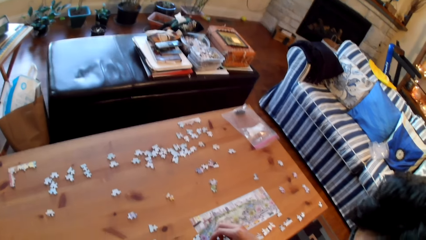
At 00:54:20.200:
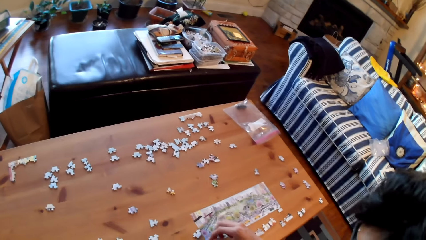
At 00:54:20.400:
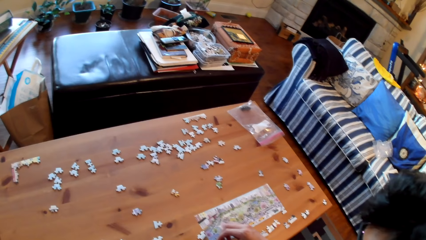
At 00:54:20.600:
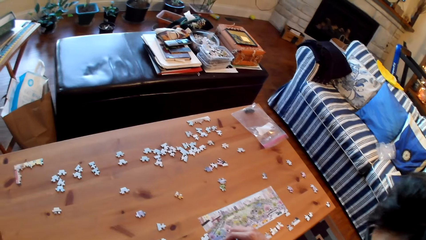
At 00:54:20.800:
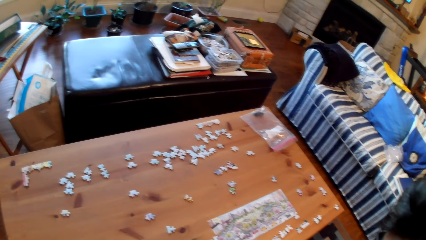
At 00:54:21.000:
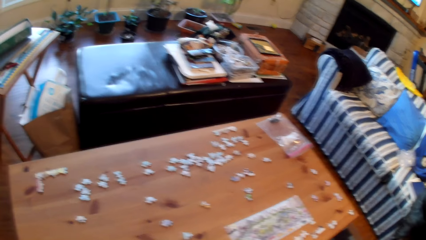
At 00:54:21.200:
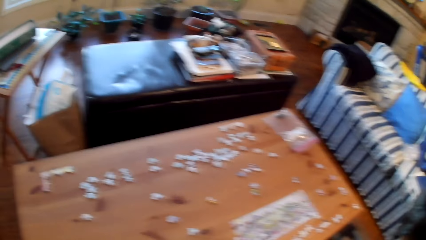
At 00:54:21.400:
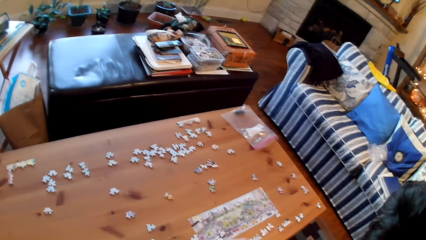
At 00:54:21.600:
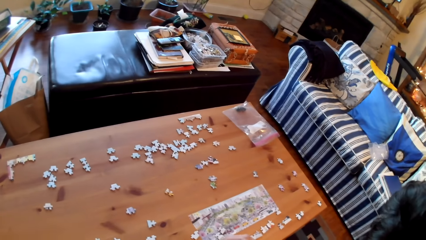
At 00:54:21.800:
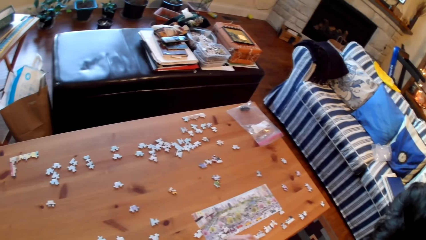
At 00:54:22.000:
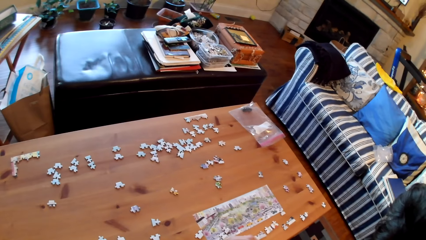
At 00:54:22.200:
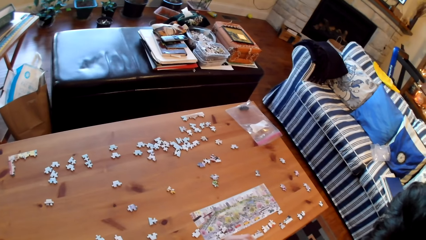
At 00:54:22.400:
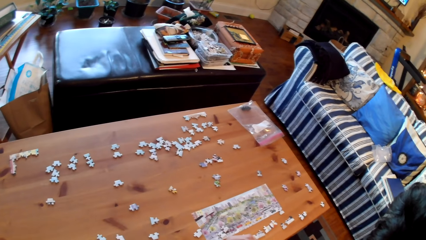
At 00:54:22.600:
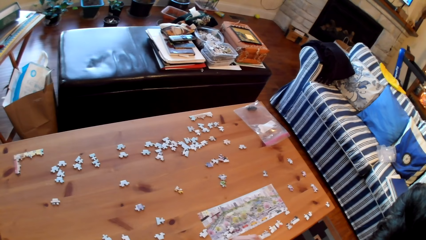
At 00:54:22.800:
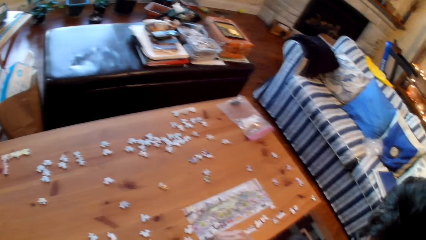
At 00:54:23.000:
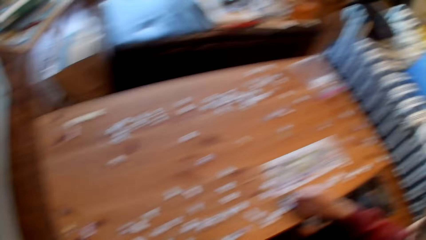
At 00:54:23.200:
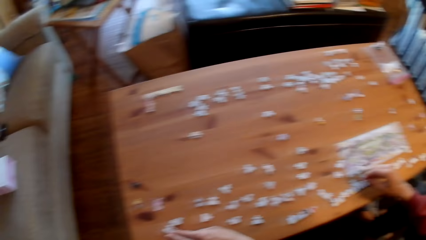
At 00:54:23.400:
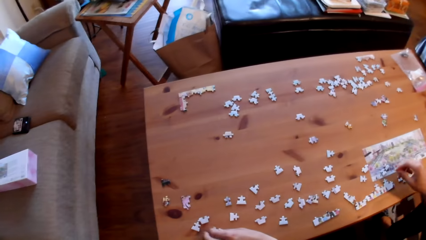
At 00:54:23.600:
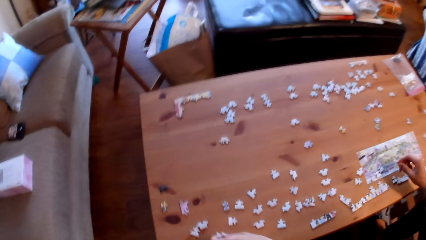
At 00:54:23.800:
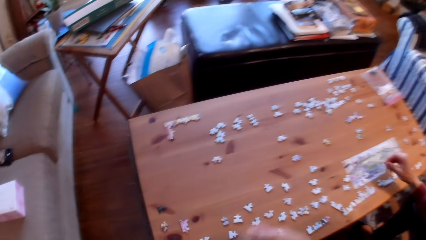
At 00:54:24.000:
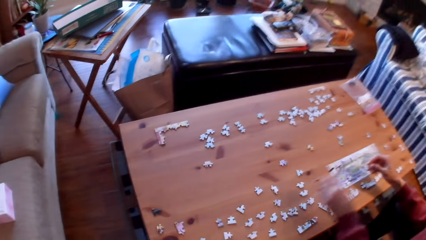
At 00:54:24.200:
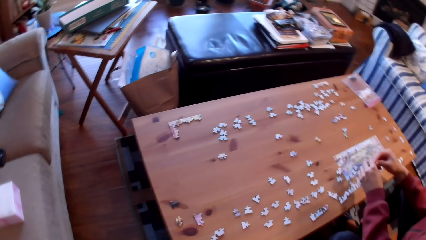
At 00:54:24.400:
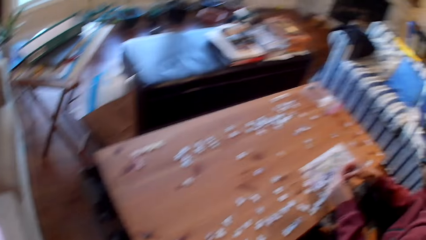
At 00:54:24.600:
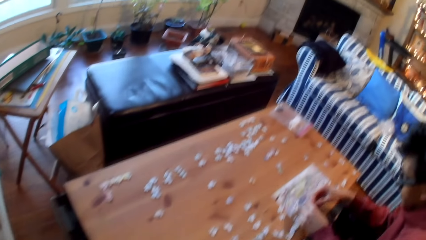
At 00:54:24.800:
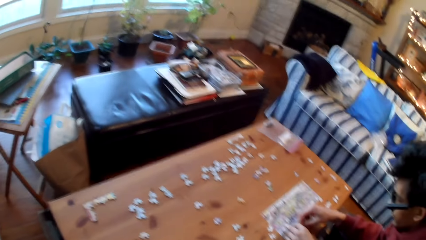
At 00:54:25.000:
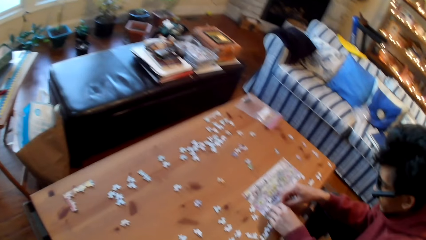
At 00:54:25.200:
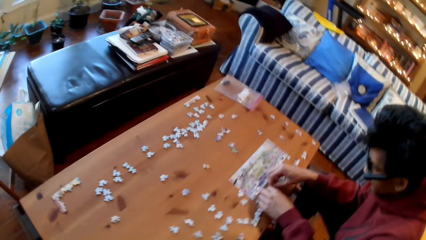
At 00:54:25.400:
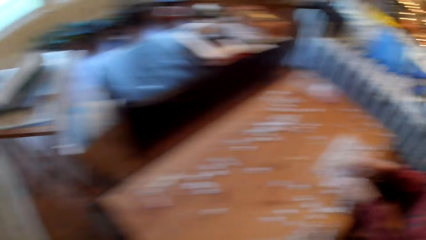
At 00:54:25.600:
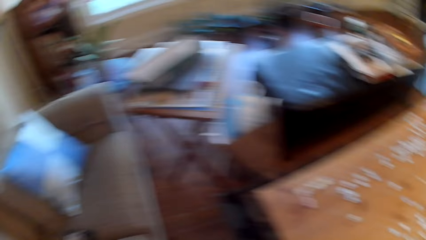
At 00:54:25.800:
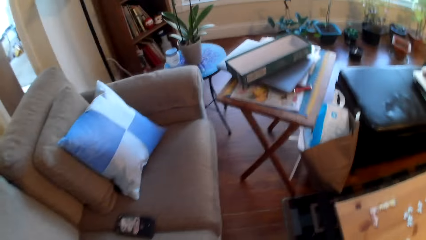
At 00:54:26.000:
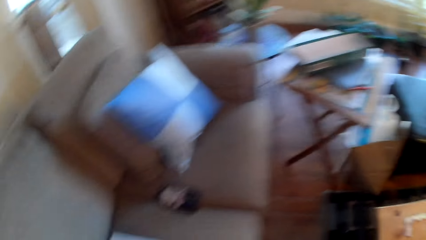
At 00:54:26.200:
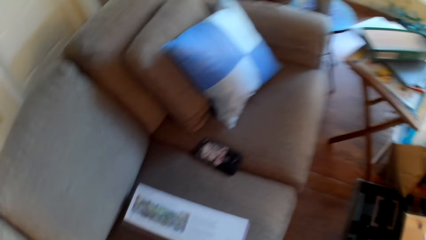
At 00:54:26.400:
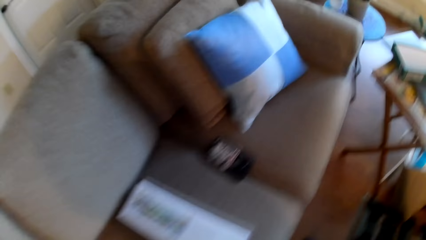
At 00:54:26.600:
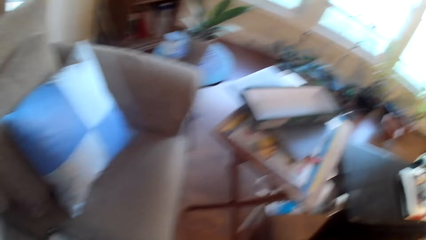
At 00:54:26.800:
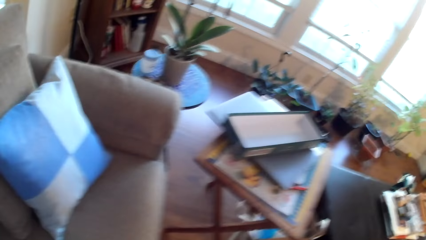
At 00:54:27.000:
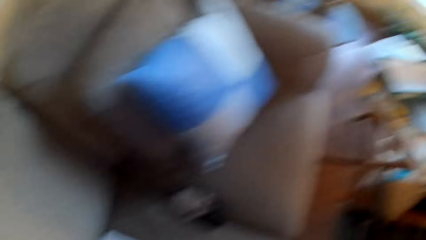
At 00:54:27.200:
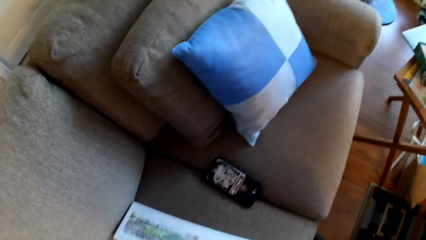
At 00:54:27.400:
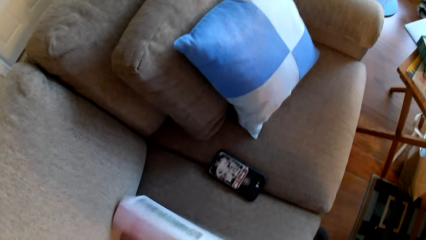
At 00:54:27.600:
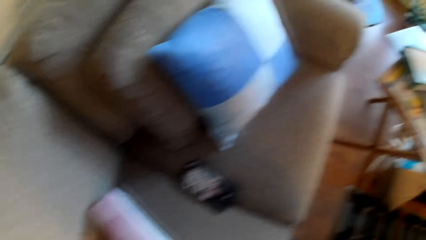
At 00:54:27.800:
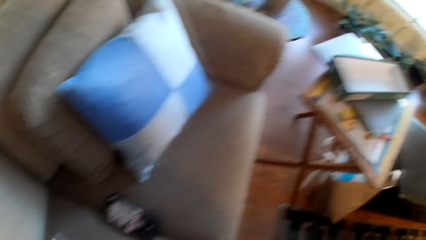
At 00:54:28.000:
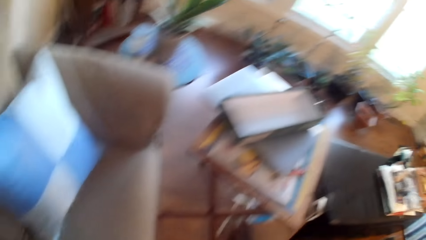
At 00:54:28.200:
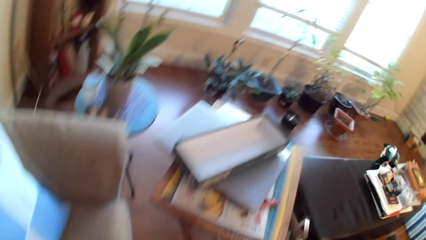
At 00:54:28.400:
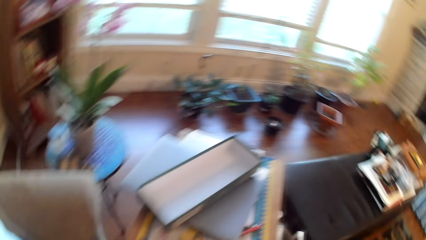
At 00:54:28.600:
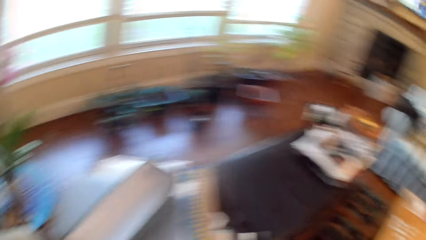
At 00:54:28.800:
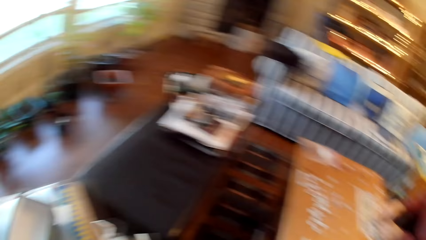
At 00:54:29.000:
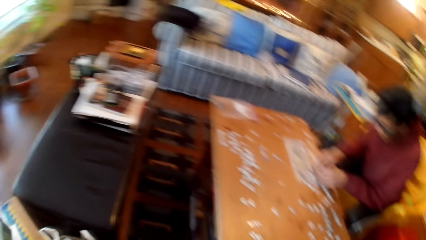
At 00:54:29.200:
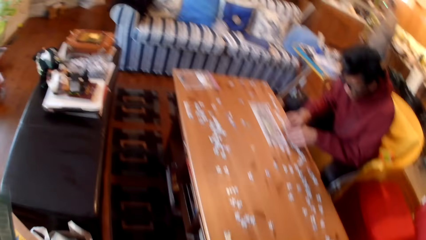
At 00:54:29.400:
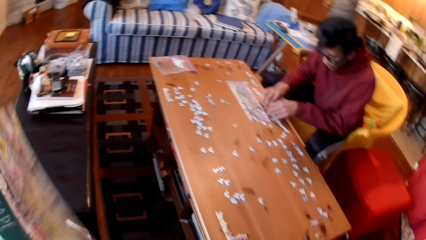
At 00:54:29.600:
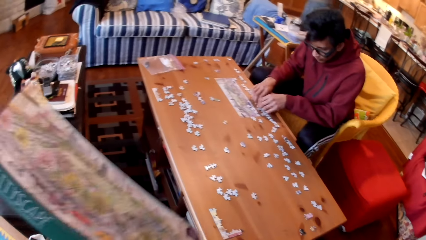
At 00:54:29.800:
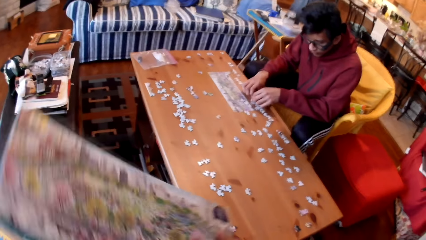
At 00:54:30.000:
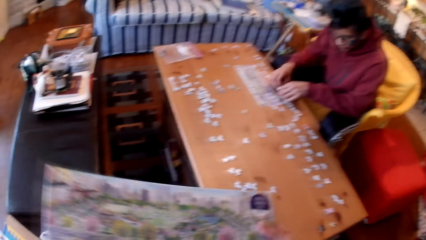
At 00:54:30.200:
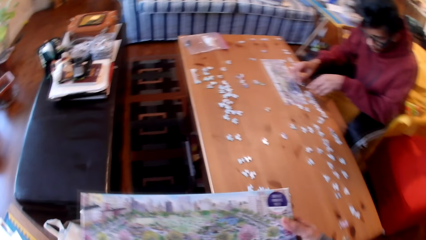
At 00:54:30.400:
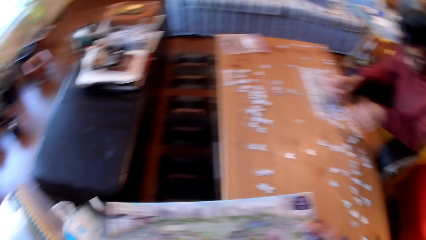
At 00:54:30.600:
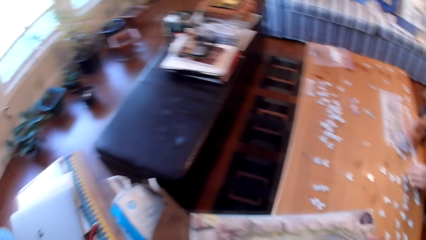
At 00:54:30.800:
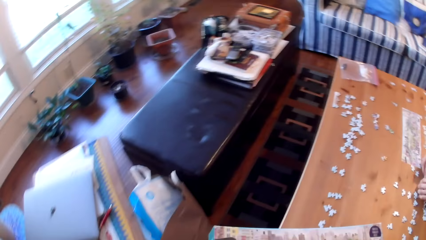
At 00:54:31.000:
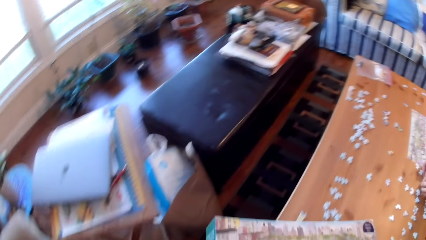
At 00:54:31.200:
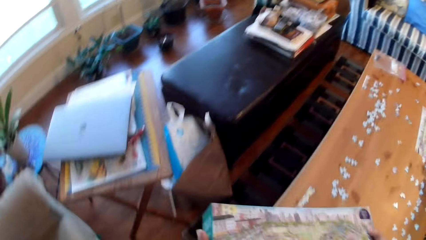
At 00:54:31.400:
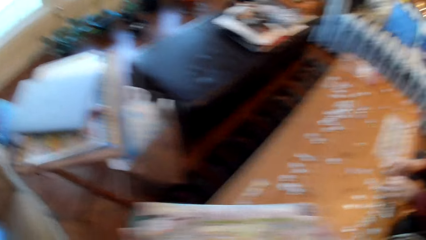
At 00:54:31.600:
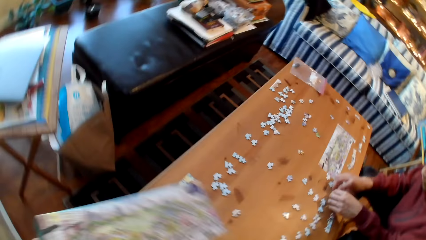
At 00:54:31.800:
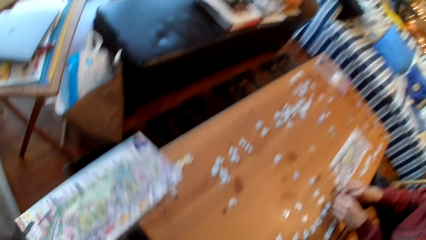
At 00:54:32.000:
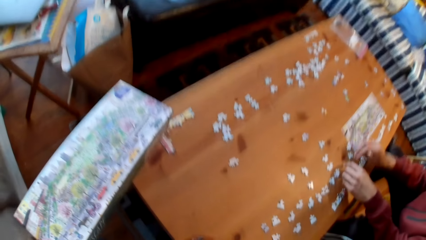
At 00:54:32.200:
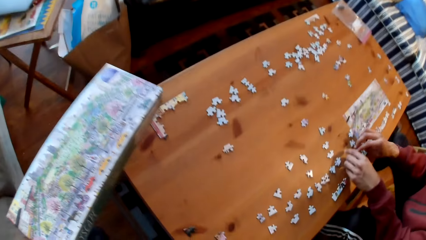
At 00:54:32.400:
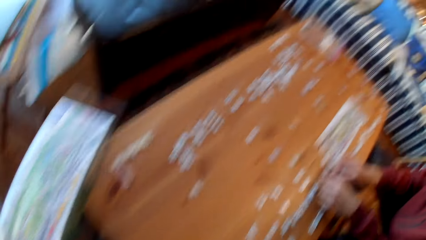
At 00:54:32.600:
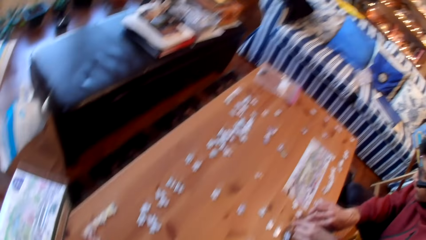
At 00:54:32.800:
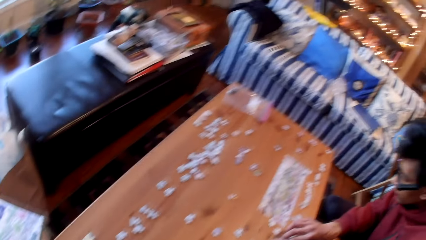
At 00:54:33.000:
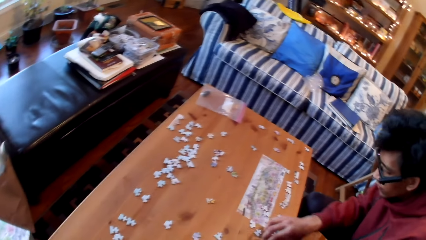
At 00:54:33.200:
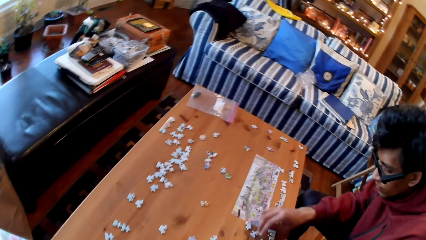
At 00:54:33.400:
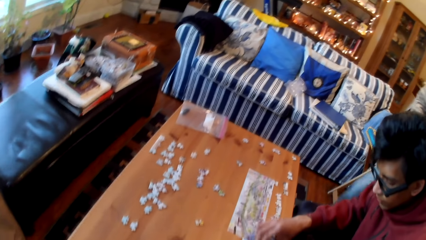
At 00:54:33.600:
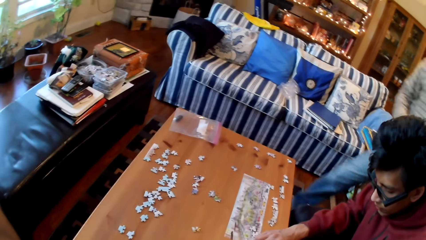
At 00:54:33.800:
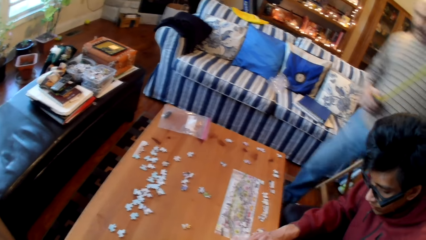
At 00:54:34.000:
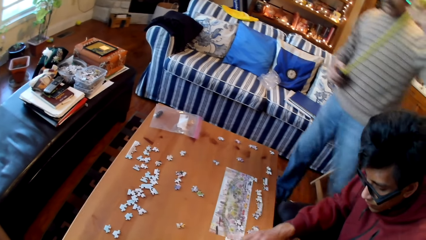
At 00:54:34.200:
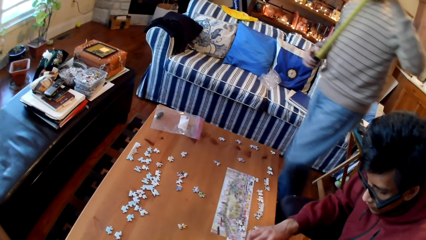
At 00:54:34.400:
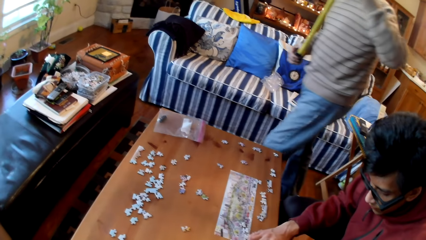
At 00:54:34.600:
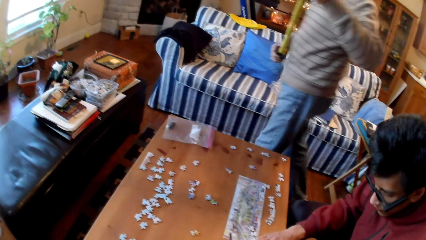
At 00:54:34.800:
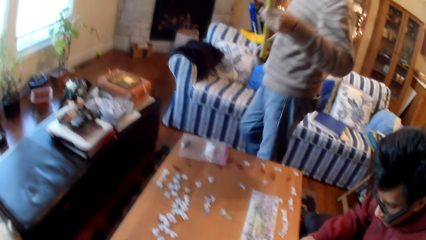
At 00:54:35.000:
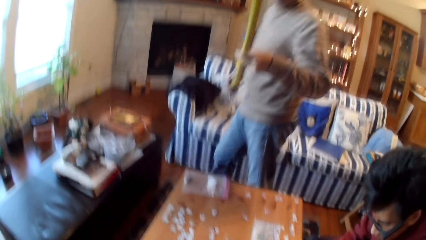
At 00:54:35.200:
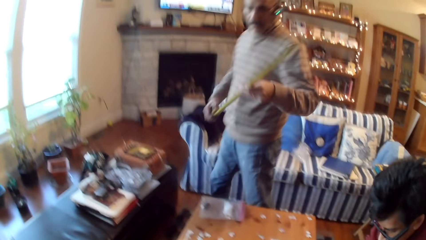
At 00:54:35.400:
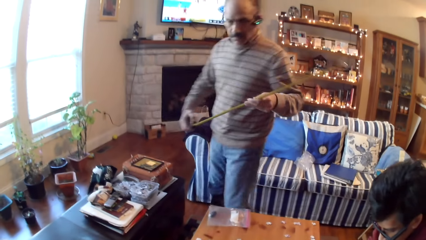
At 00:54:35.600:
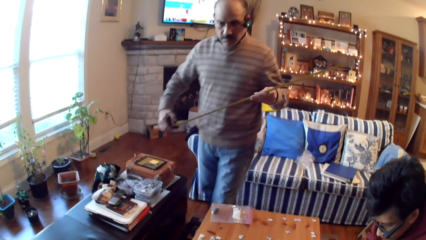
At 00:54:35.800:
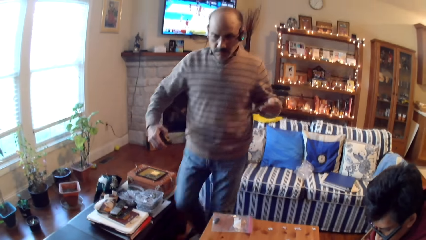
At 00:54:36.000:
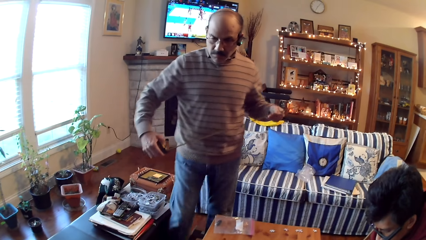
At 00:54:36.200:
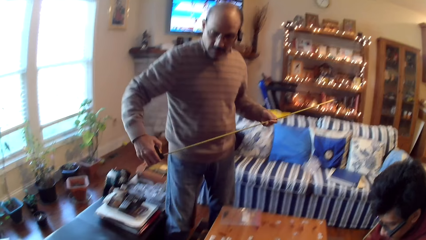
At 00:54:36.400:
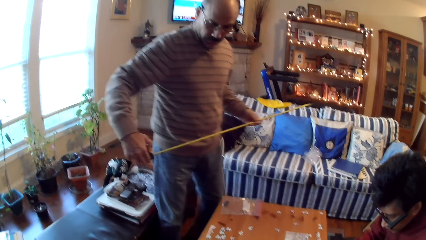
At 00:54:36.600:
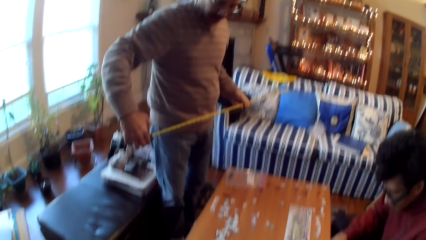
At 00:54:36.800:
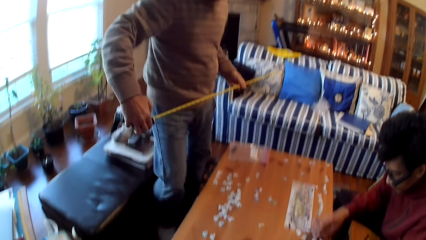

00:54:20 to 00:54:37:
A man picks a card from the table. The camera wearer picks a puzzle game box. Another man walks in the house. A third man holds a measuring tape.
